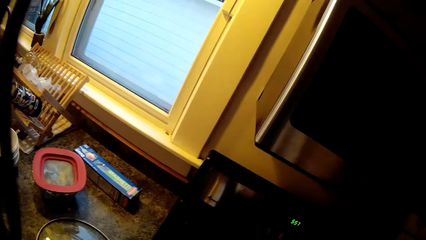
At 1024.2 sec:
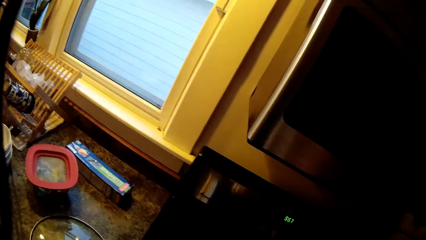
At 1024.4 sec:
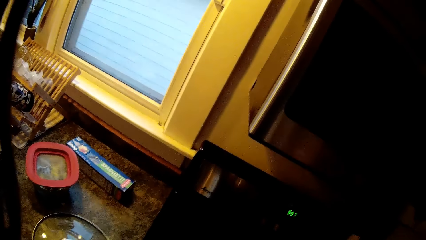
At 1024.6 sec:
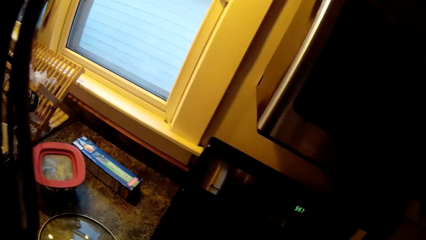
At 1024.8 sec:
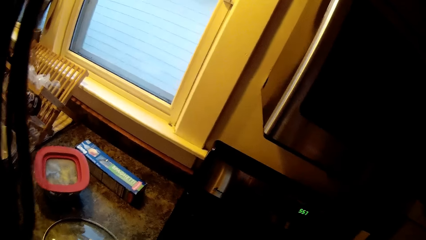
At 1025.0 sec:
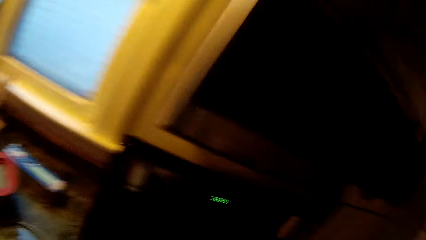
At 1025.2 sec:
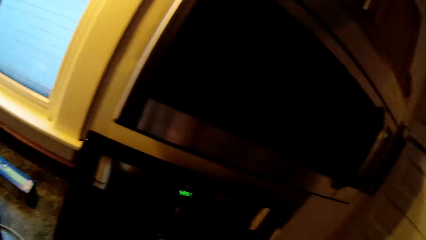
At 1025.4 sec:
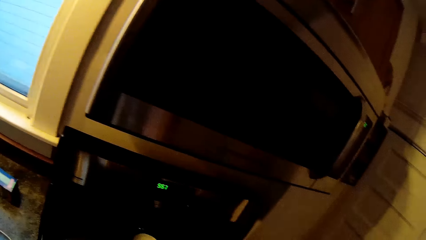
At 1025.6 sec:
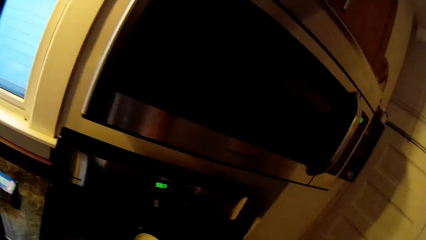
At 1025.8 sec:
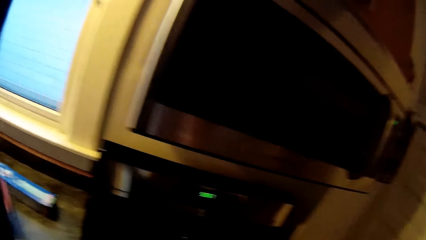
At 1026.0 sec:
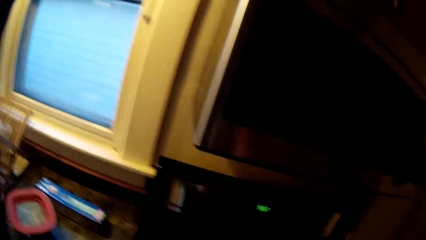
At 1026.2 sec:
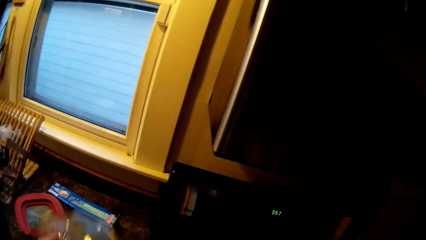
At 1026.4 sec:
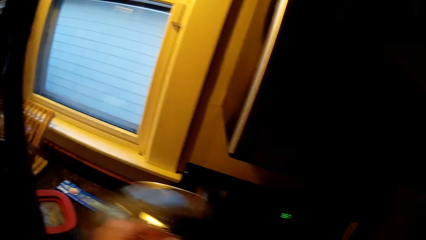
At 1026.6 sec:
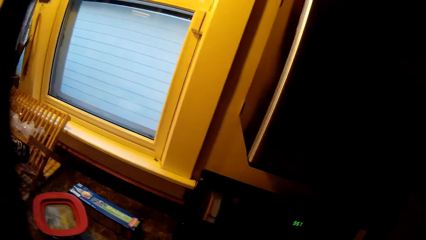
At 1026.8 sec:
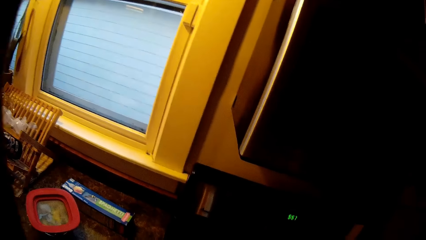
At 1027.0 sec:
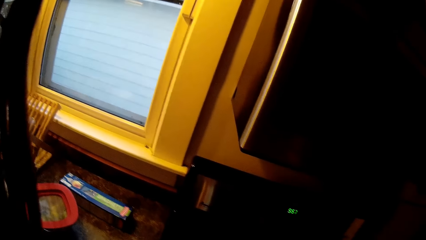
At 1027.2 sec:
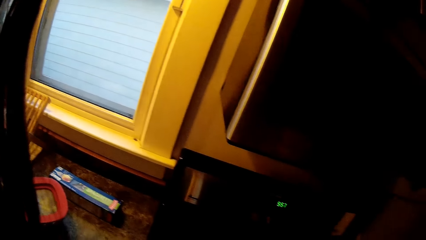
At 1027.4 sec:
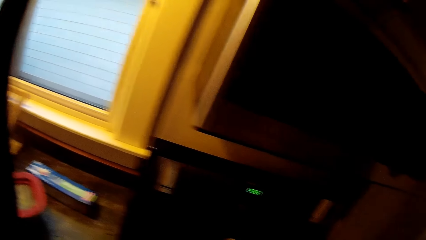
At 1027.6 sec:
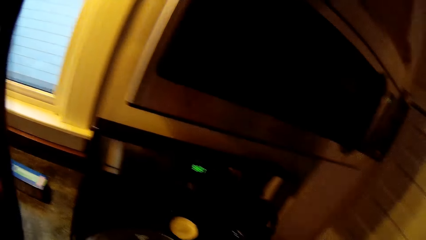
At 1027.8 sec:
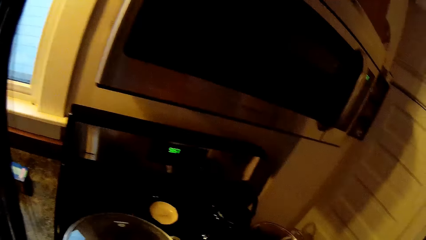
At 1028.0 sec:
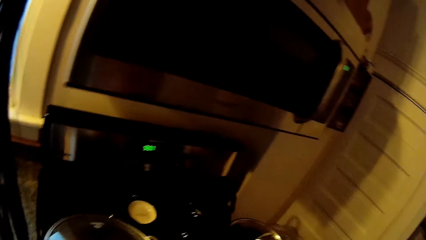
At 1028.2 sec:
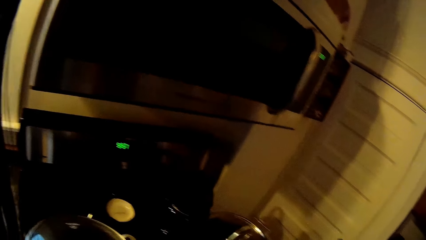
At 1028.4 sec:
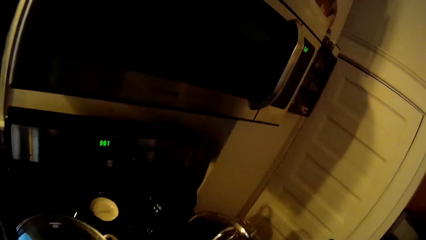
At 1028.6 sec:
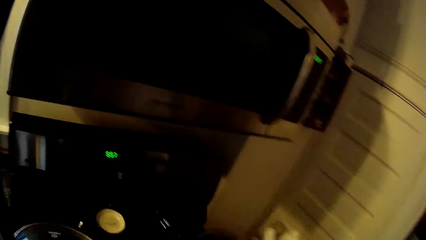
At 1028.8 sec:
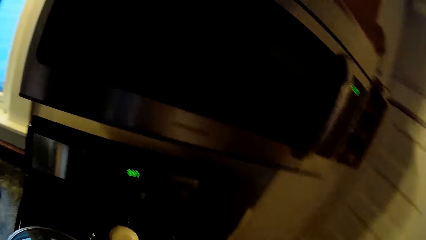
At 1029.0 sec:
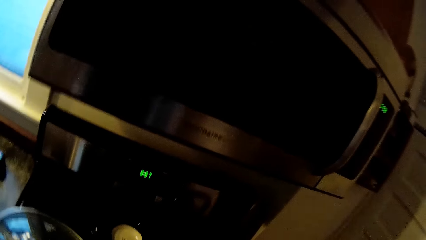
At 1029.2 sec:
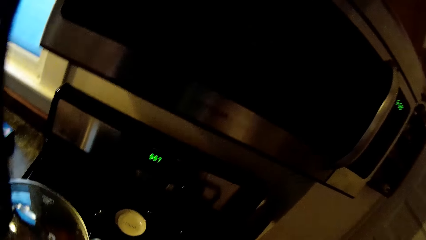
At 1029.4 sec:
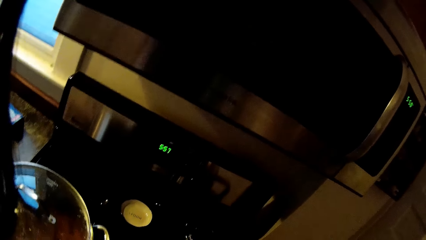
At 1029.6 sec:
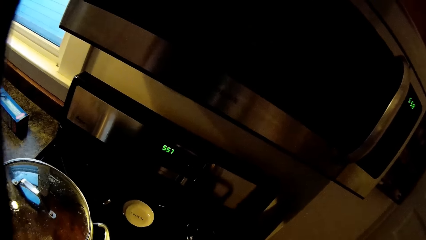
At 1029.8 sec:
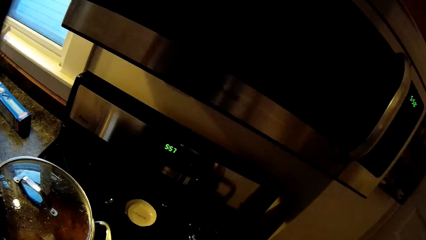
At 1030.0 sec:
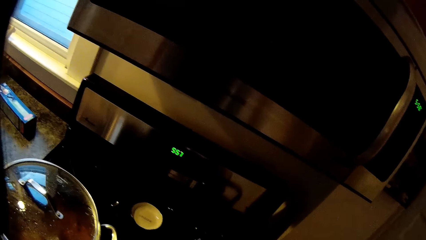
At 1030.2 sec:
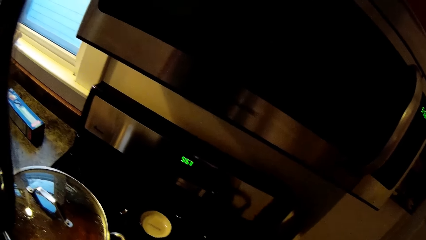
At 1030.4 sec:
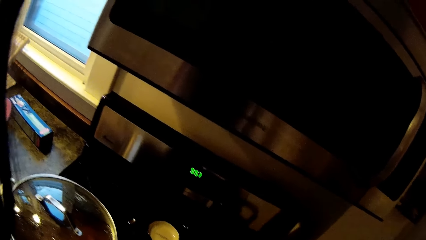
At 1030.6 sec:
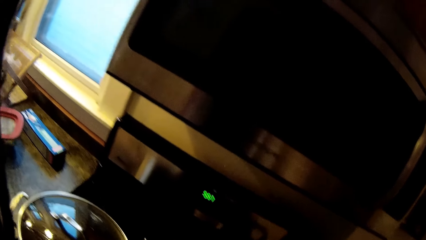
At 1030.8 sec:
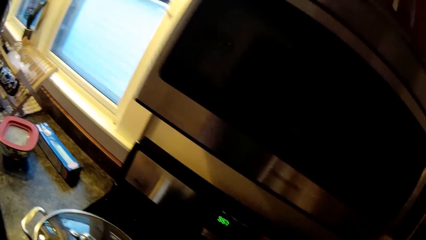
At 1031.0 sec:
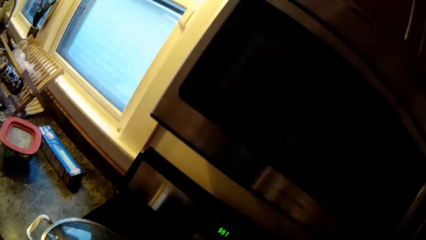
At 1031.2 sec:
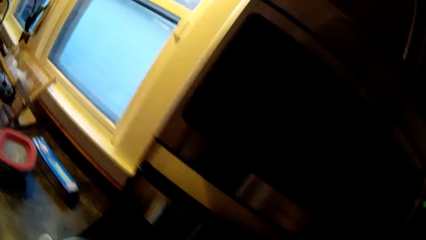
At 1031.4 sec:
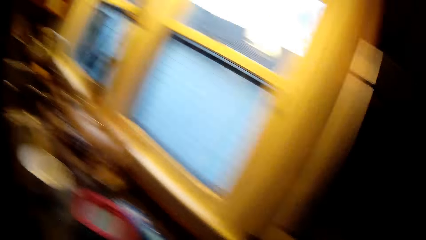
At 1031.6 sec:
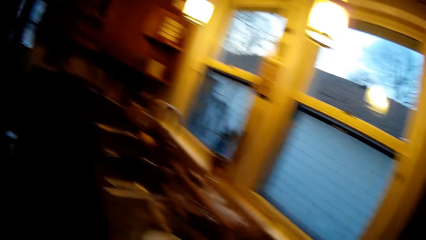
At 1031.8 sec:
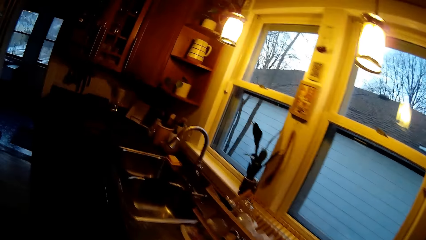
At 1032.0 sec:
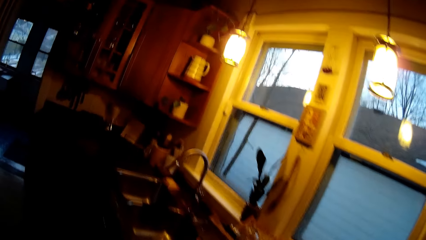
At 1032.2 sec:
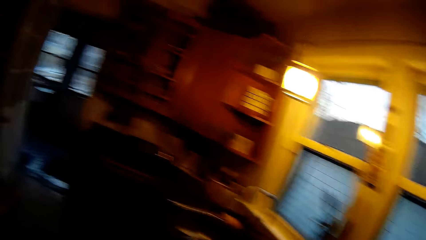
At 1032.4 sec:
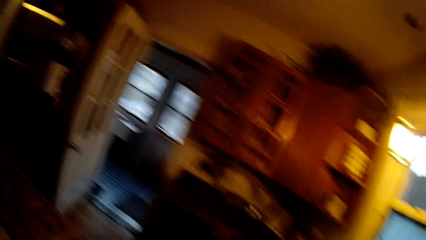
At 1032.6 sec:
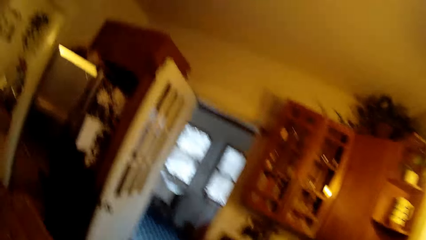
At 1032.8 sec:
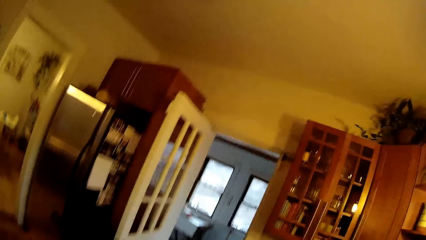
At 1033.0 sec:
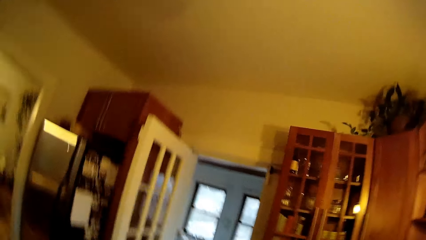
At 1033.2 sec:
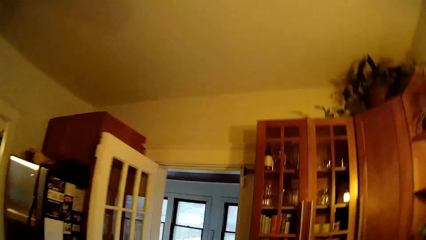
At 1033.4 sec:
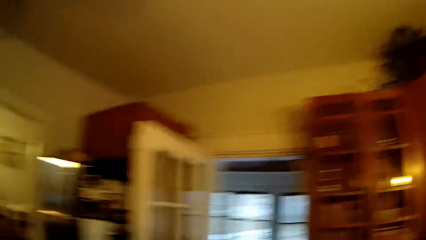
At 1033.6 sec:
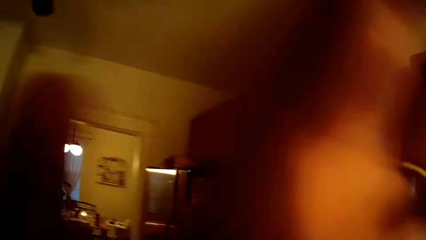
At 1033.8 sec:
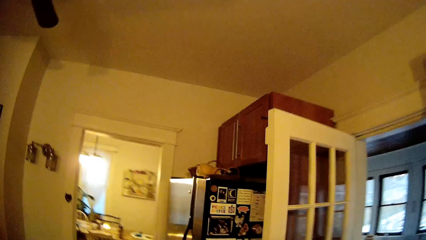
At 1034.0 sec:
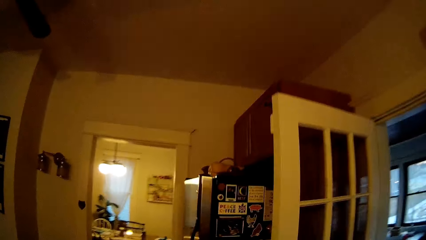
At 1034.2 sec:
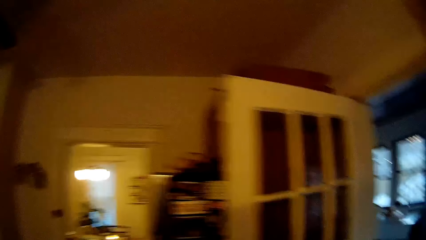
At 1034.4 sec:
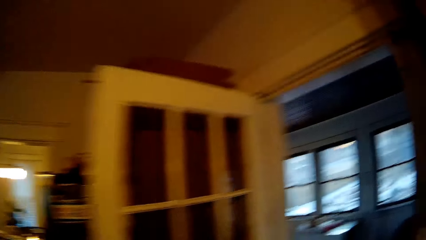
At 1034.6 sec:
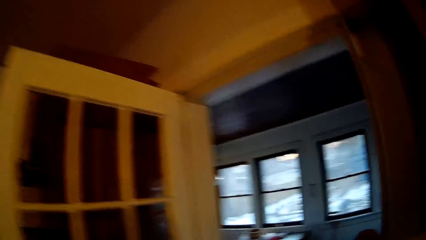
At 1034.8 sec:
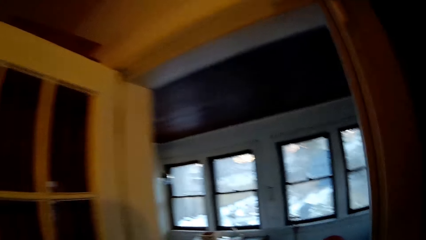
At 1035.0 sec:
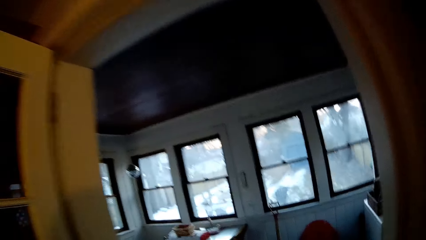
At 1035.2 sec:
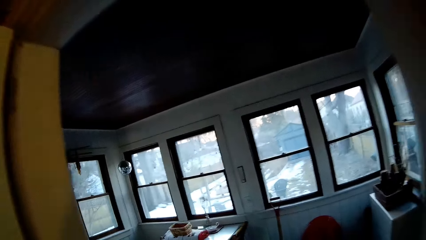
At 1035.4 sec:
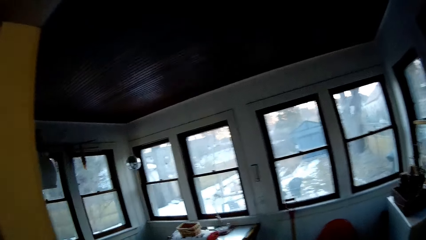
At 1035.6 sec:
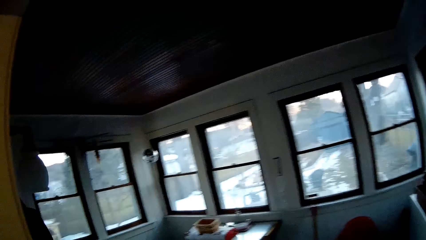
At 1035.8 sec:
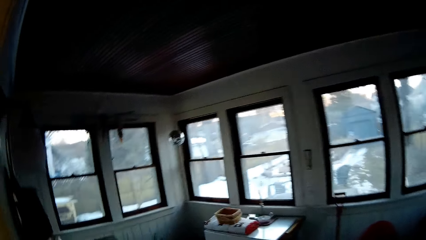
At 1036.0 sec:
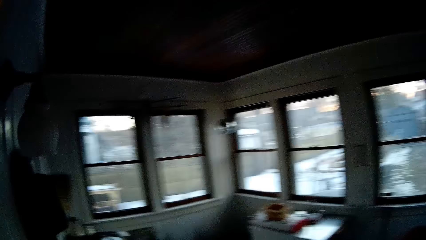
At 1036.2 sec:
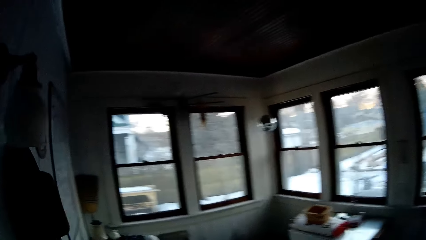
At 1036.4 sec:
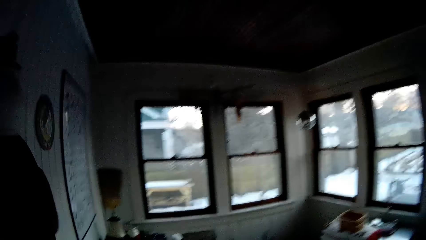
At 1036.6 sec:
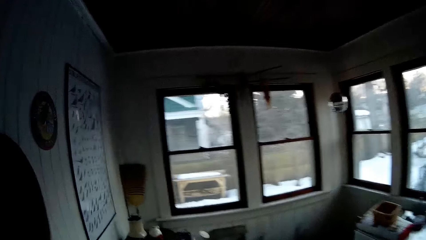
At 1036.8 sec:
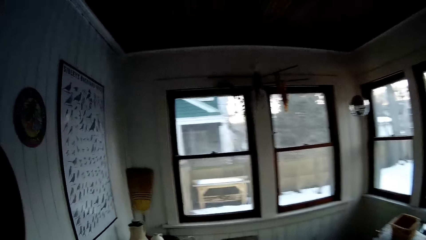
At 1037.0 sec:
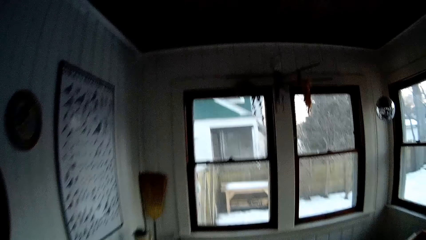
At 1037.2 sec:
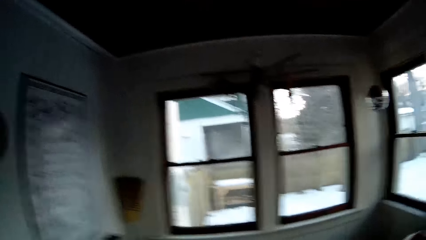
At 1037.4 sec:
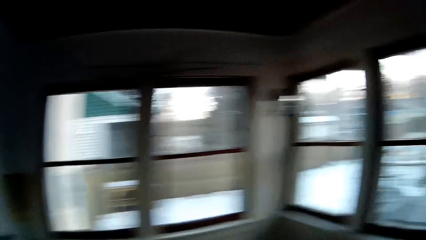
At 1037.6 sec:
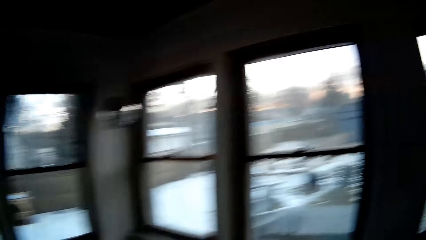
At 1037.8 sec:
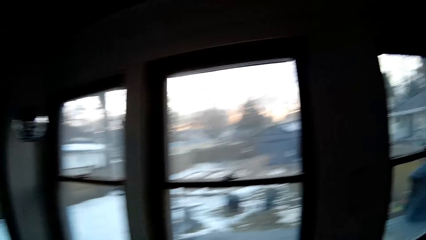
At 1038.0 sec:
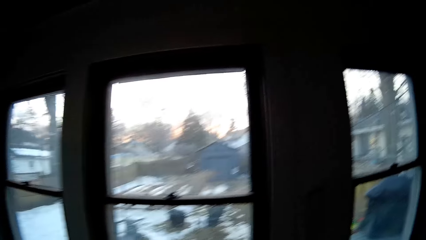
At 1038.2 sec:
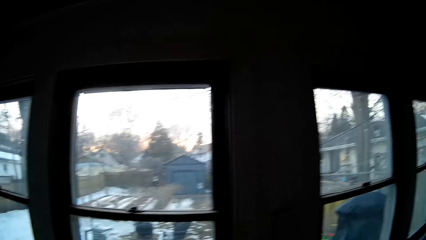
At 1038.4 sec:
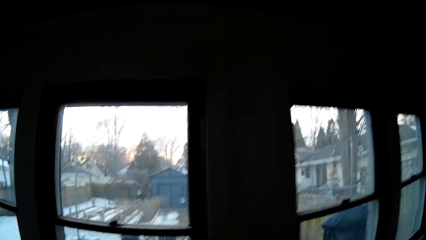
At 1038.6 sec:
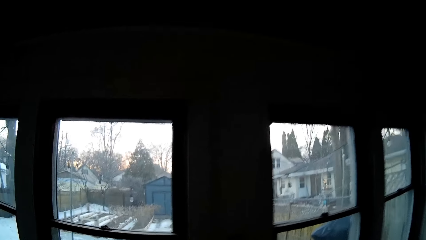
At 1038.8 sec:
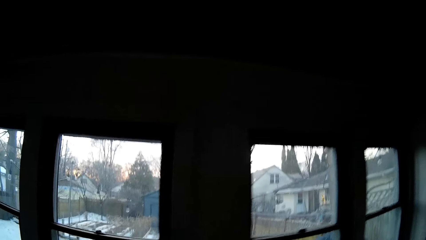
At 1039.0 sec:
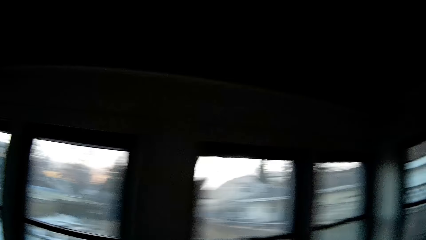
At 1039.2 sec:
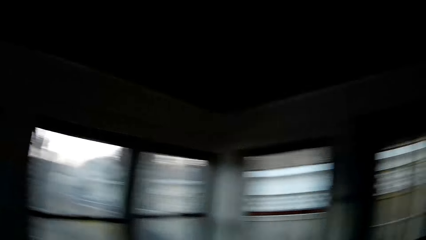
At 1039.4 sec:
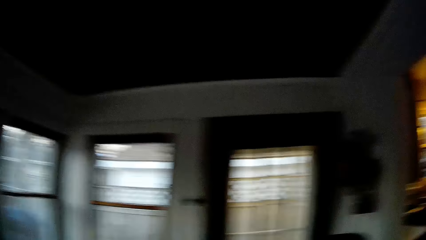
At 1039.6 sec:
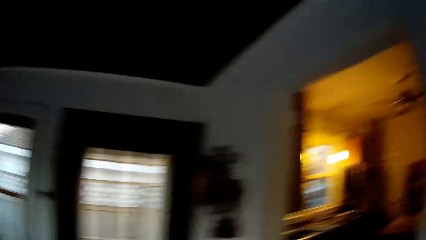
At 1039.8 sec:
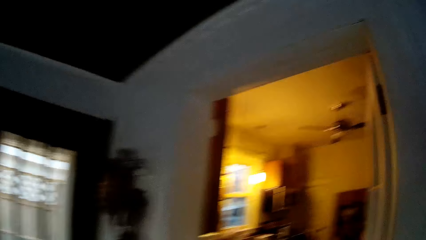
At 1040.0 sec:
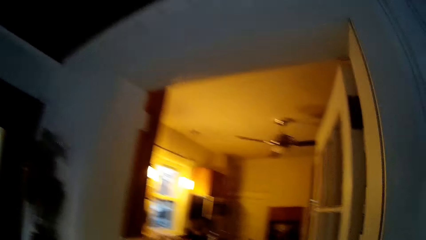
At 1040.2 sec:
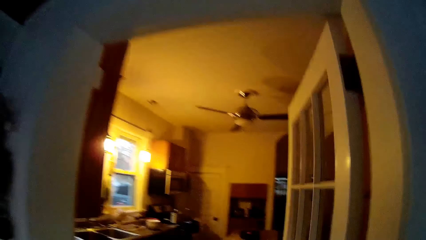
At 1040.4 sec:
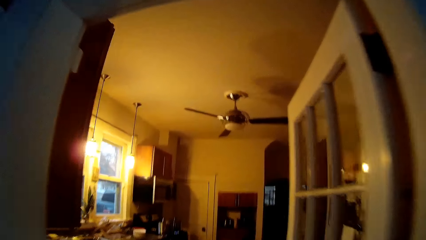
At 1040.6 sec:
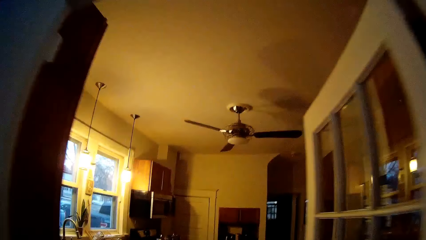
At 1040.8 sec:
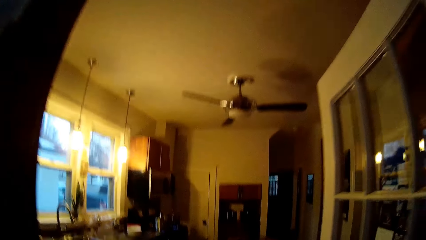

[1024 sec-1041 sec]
The camera wearer holds the pot lid in her left hand. She walks around. She touches the camera with her left hand.
